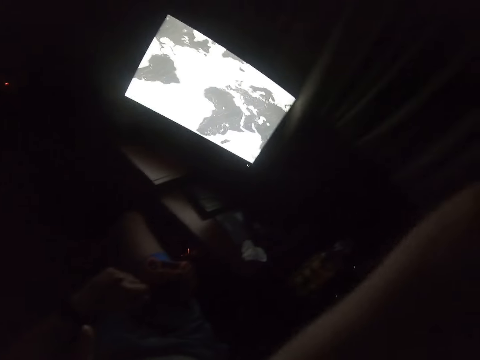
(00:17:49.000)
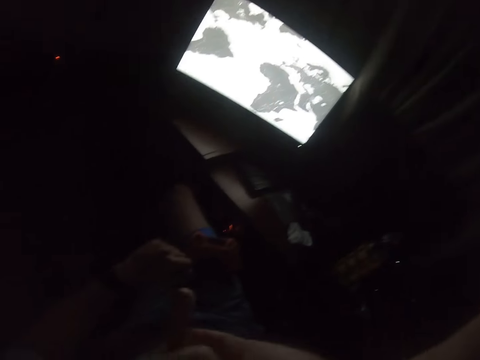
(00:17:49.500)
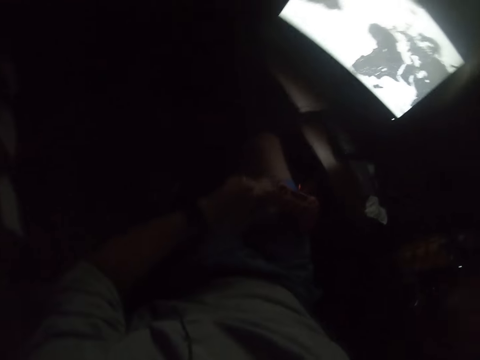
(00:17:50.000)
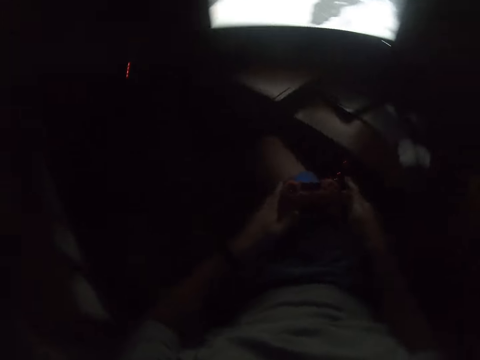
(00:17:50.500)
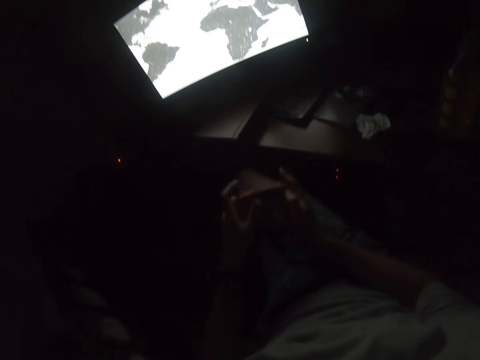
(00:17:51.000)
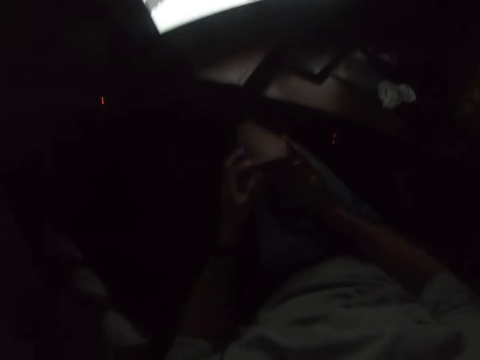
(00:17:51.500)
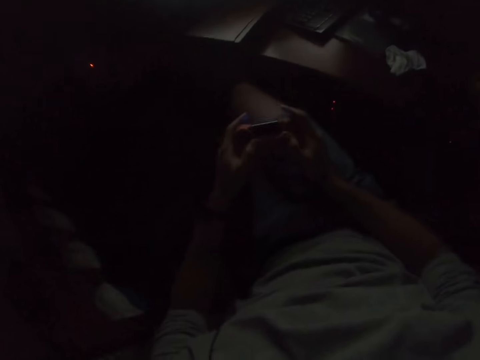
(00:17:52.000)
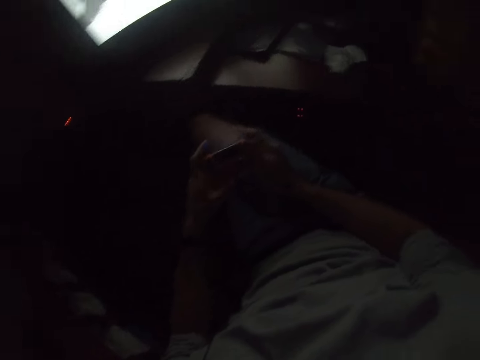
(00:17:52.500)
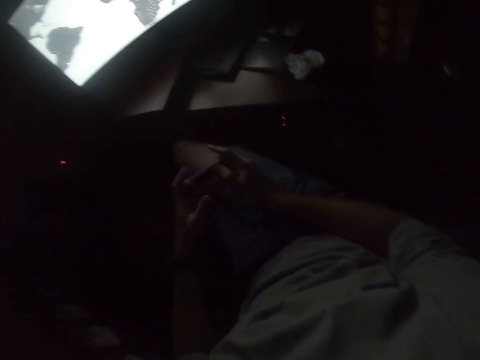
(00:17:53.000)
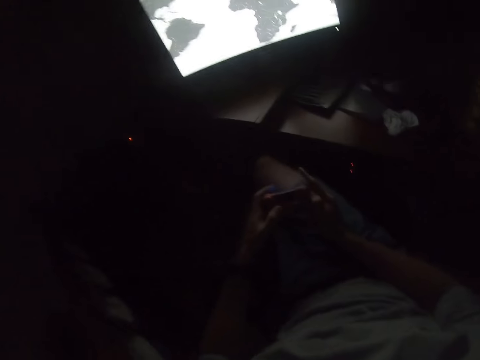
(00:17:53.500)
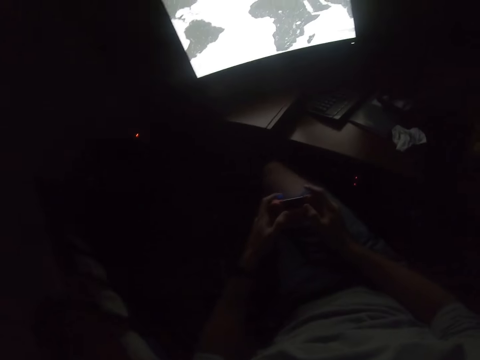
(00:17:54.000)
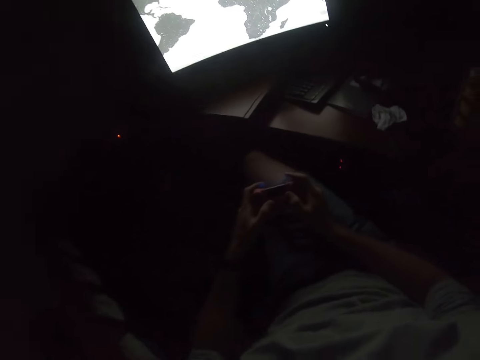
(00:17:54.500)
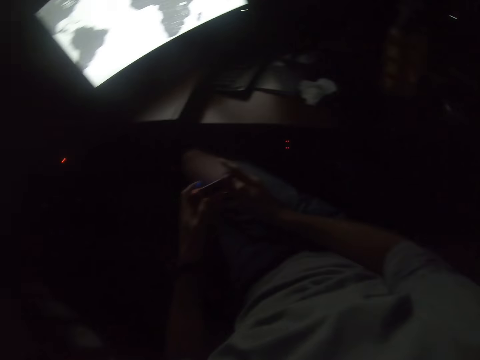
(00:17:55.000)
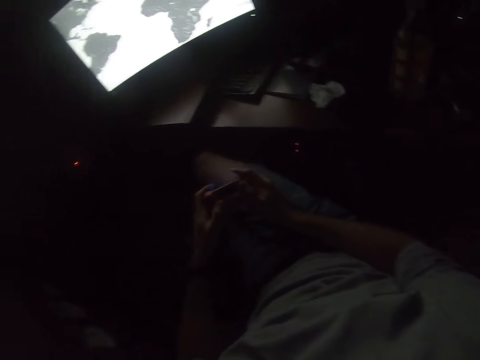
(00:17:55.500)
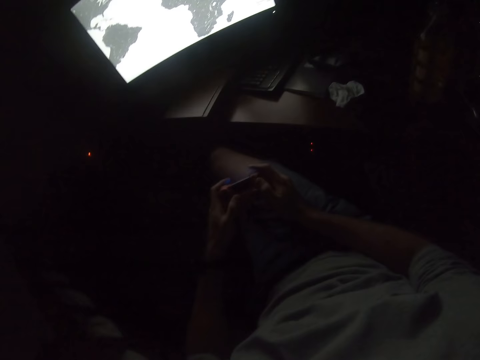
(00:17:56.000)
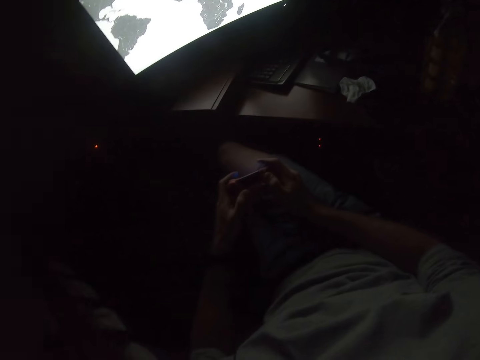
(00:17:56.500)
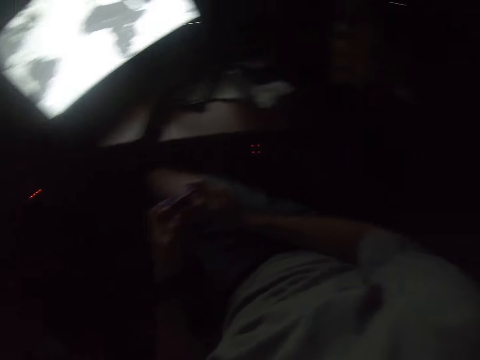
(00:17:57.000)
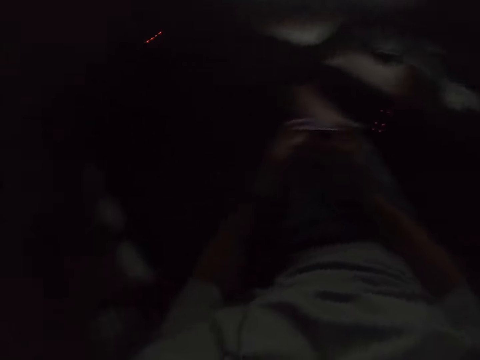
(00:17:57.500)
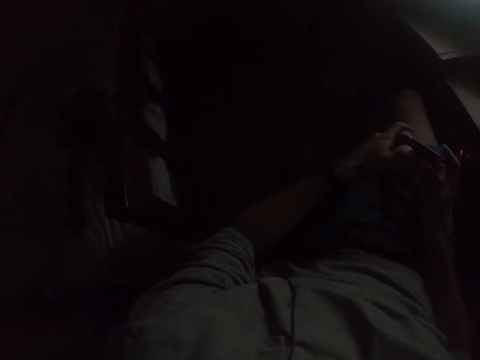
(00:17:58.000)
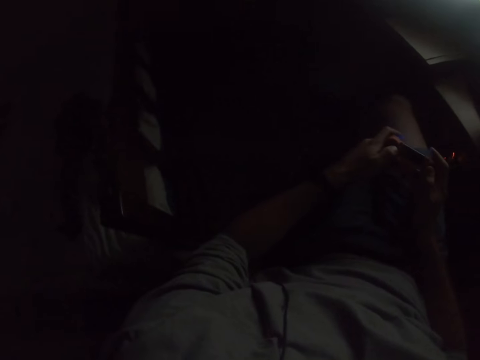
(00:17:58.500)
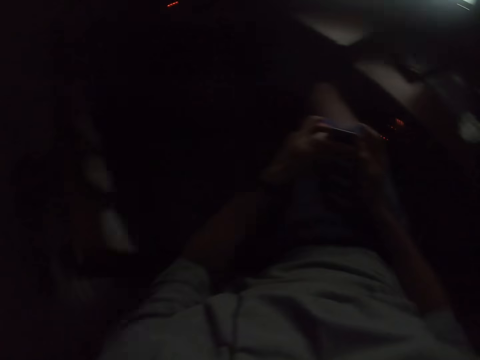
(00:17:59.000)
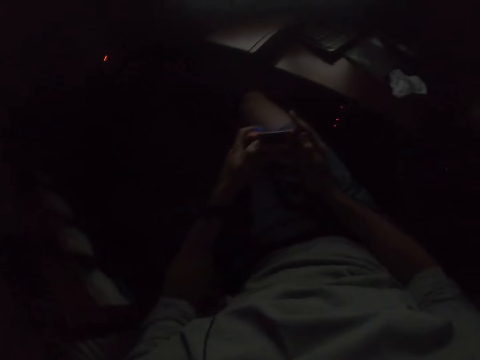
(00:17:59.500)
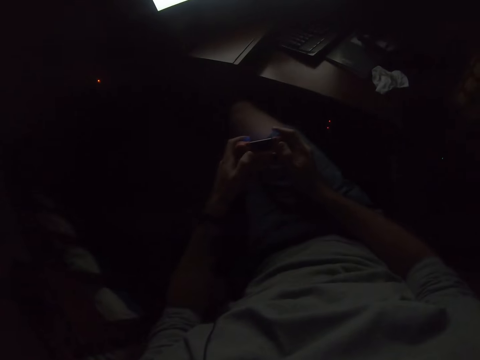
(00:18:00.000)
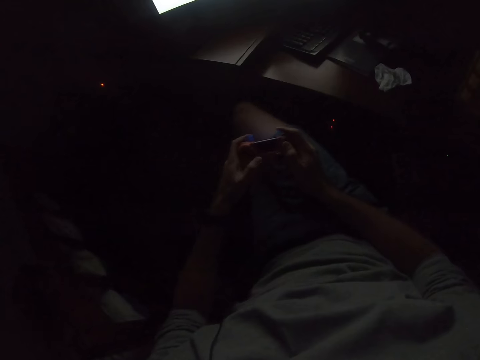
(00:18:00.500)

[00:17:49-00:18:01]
The camera wearer holds the video game's controller. They pick up the game controller. They press buttons on the game controller.

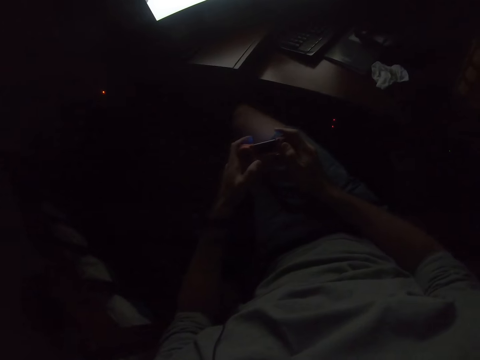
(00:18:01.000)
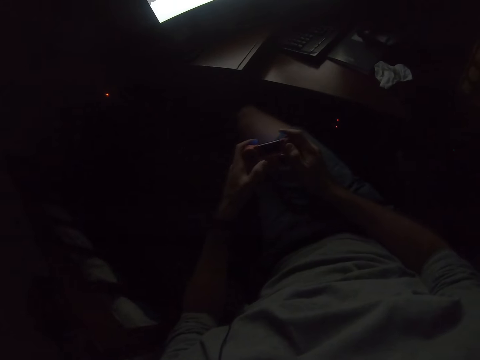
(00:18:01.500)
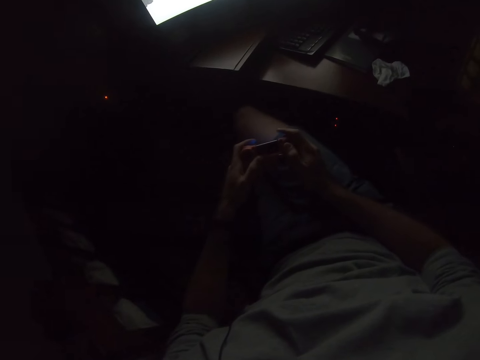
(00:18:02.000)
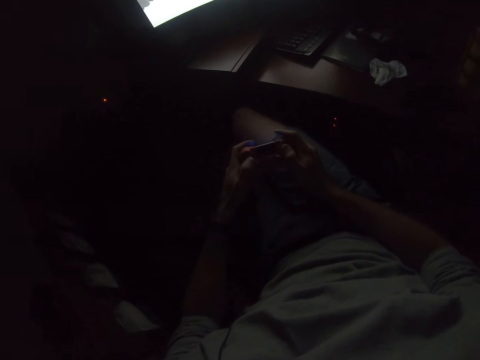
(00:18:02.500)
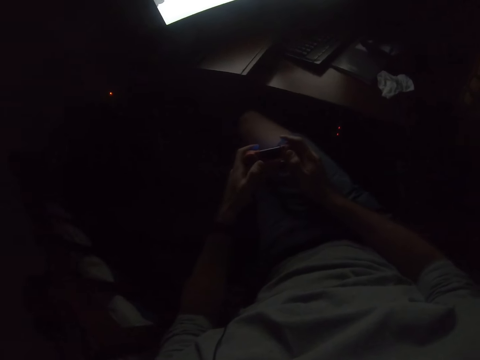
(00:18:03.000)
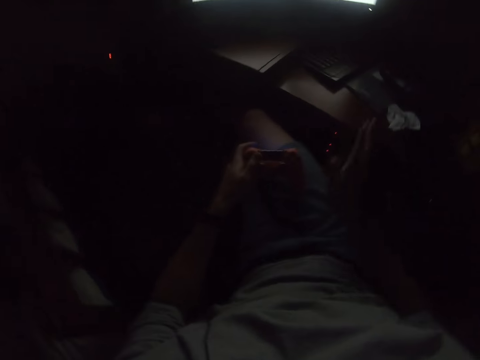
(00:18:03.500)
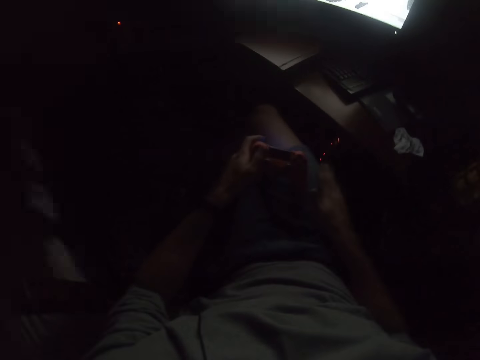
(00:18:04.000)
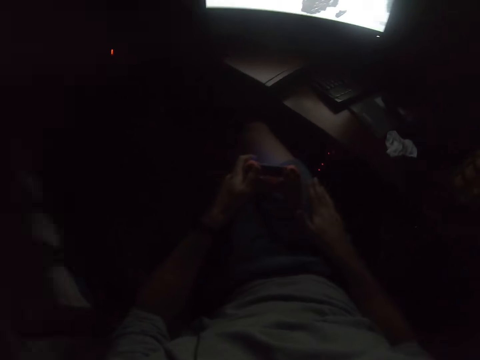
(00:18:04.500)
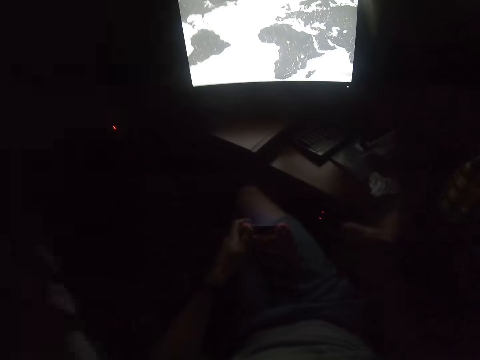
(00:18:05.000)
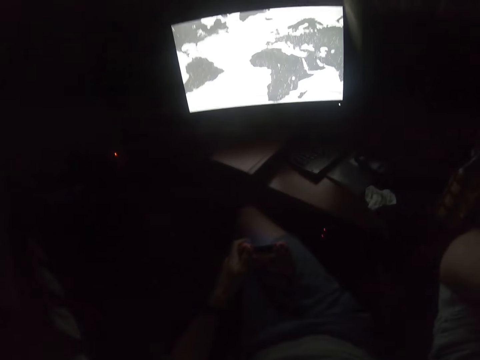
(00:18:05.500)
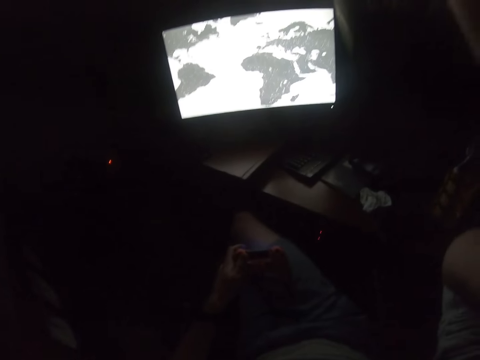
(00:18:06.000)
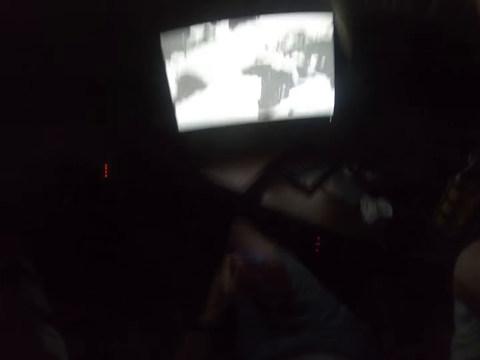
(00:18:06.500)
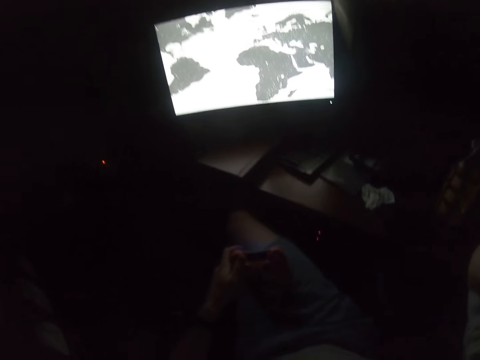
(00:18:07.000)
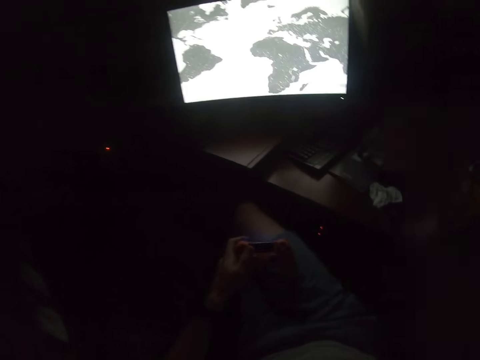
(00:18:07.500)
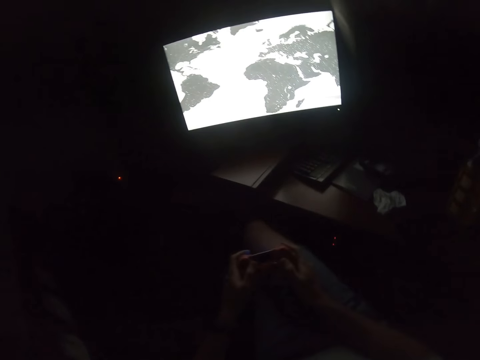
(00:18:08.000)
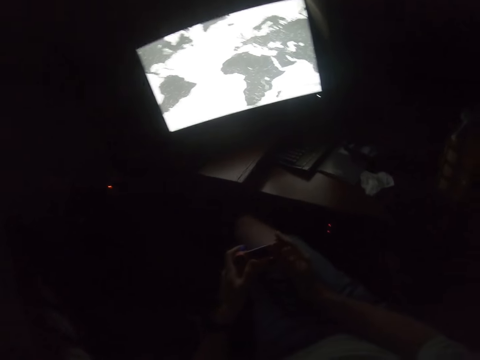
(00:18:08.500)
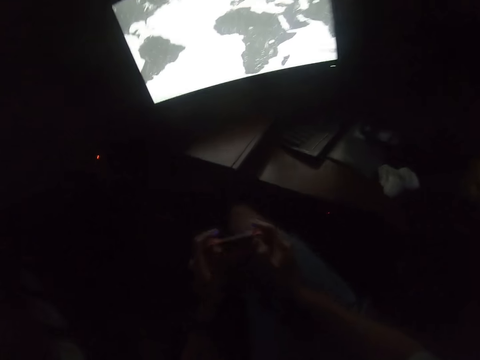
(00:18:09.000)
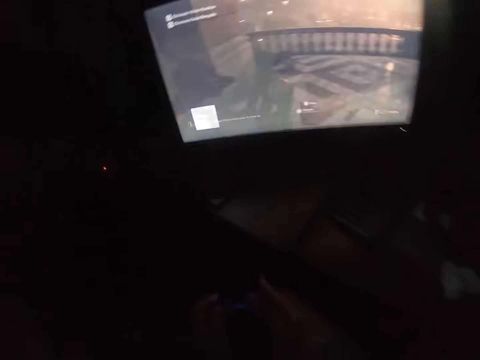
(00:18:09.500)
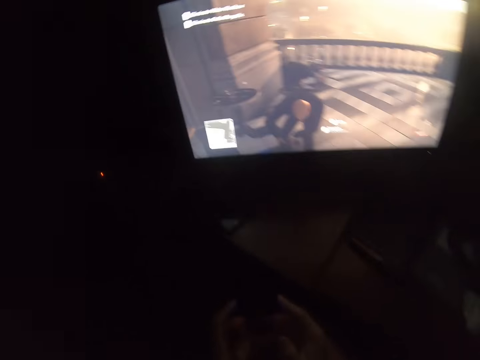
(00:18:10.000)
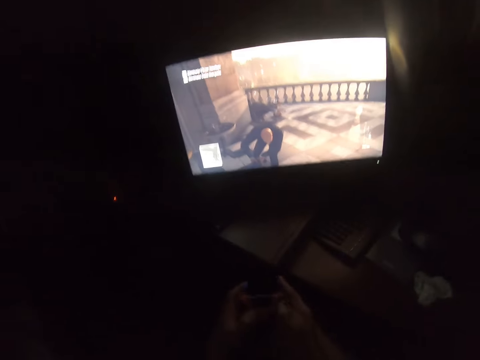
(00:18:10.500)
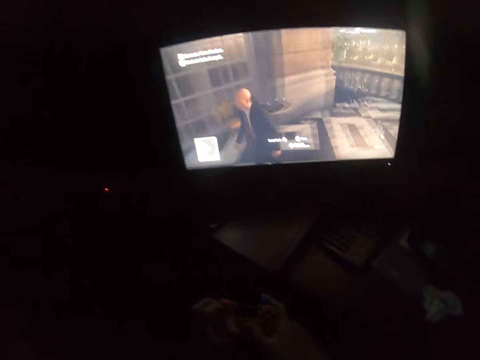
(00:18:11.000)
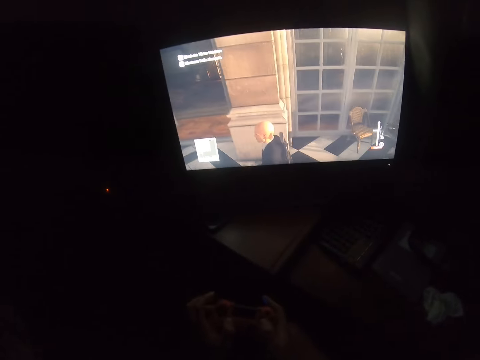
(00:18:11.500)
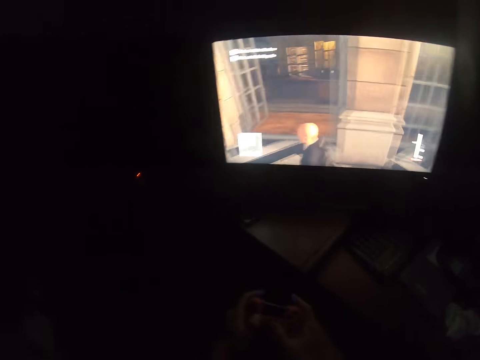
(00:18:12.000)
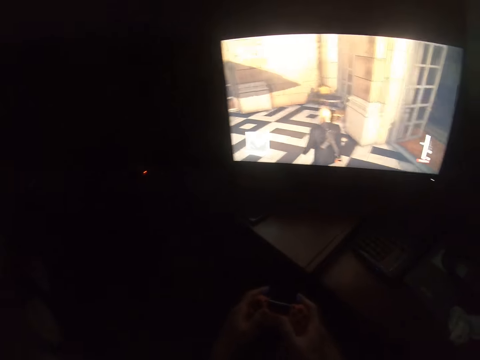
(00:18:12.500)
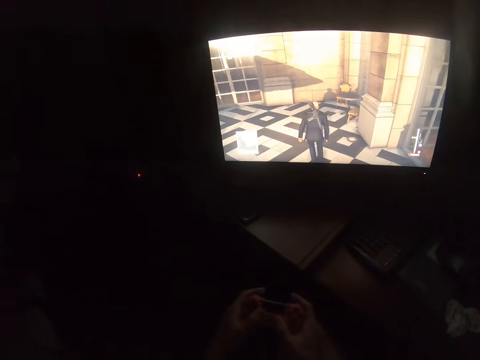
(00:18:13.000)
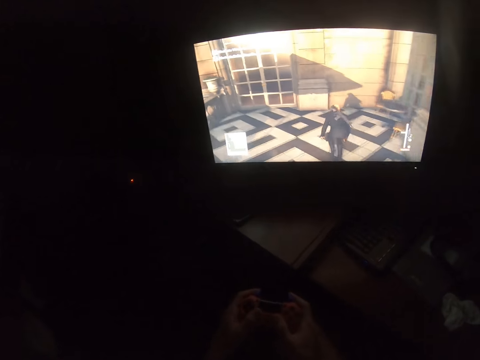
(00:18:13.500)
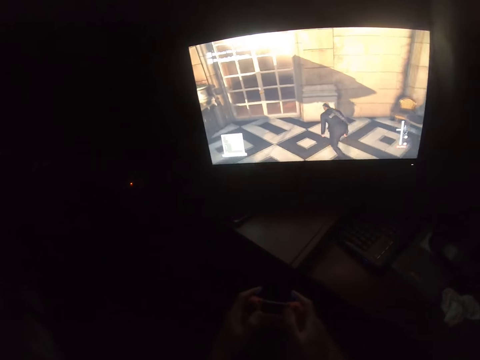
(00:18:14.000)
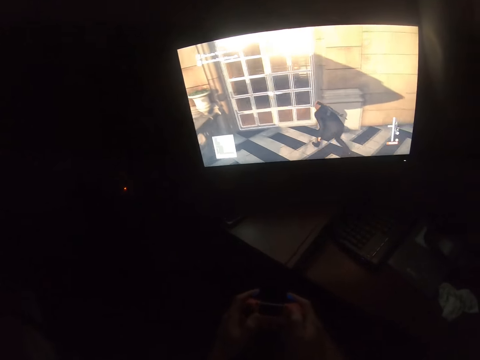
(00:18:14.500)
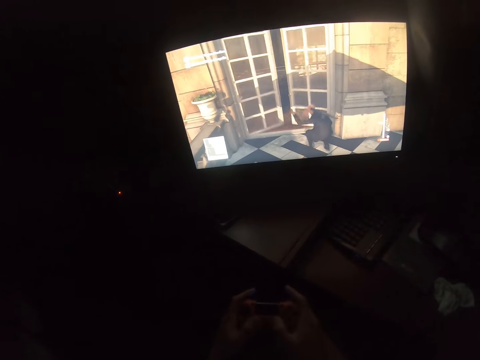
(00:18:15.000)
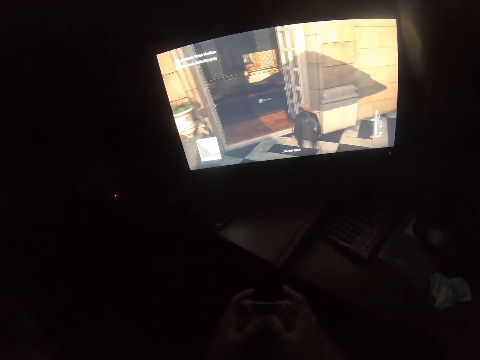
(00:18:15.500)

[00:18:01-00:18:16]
The camera wearer taps his lap. He puts a hand up. He adjusts the camera. He touches the game controller. He holds the video game's controller. He plays the video game. He presses buttons on the game controller.
